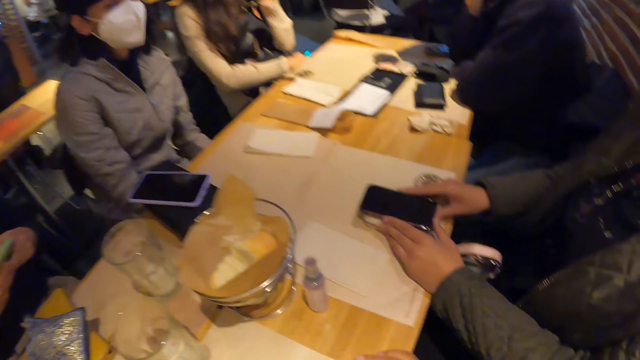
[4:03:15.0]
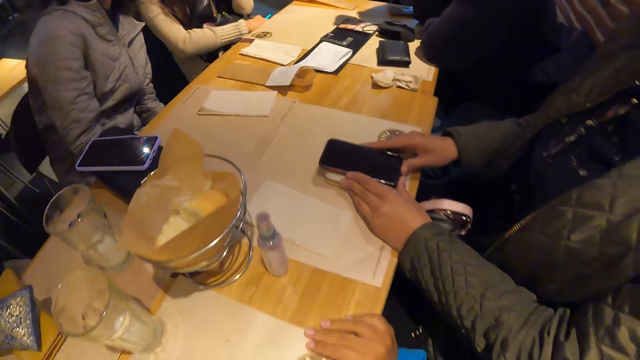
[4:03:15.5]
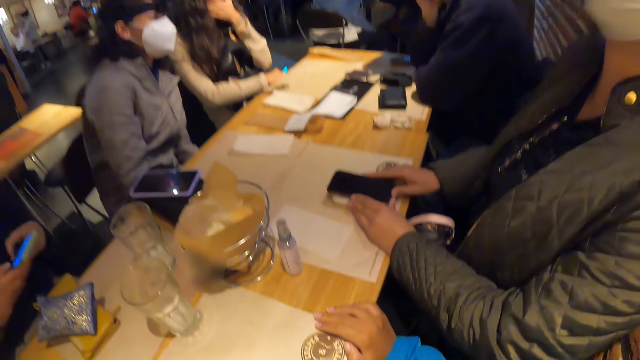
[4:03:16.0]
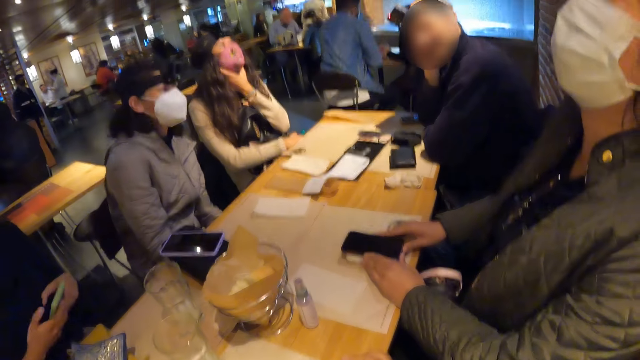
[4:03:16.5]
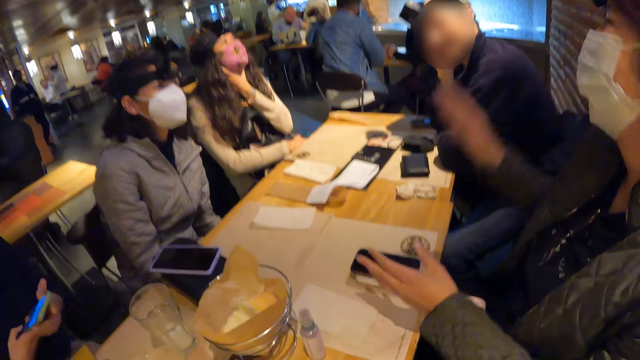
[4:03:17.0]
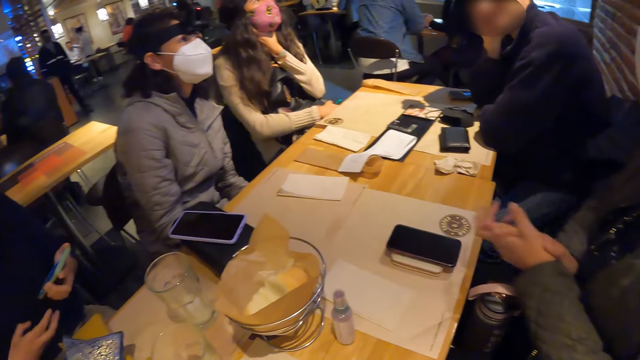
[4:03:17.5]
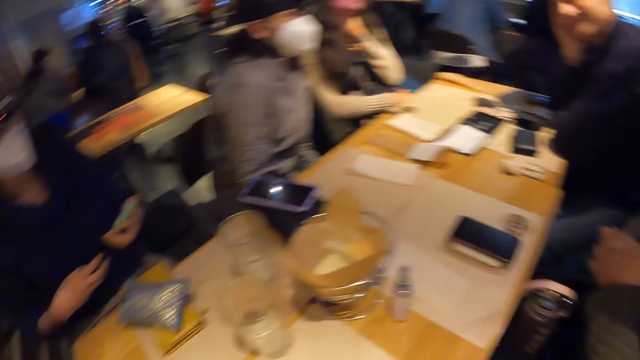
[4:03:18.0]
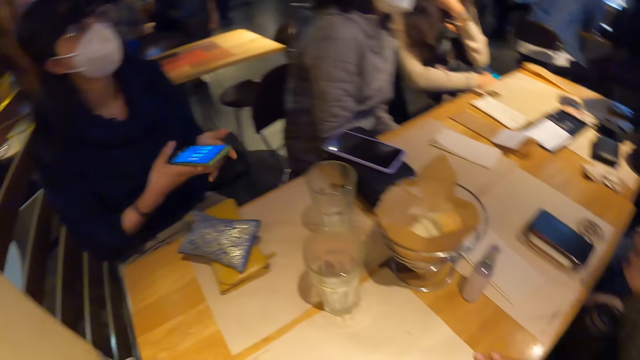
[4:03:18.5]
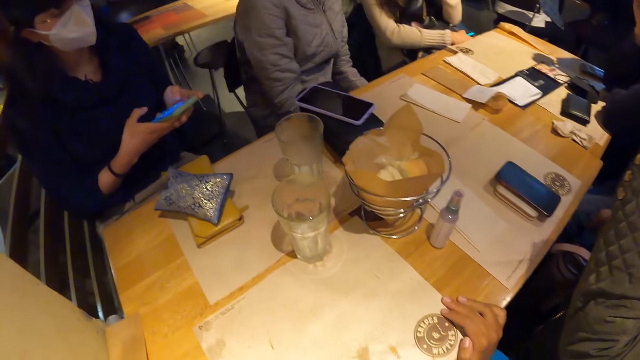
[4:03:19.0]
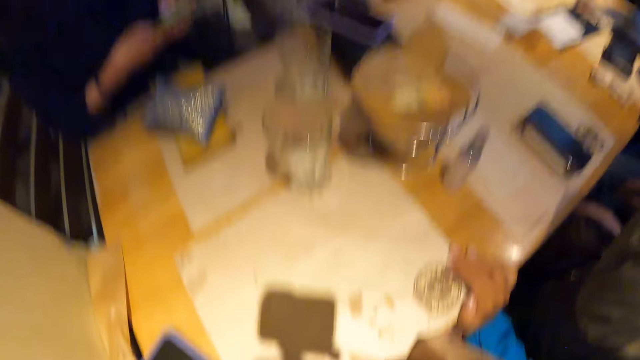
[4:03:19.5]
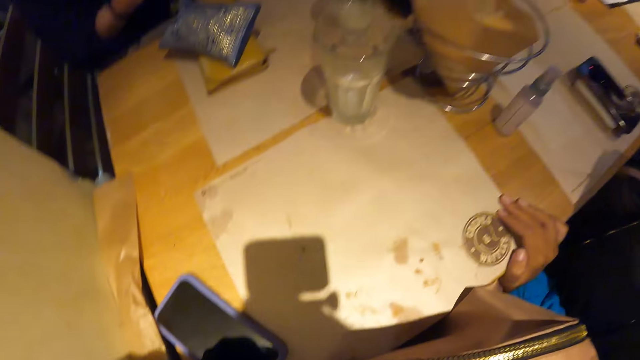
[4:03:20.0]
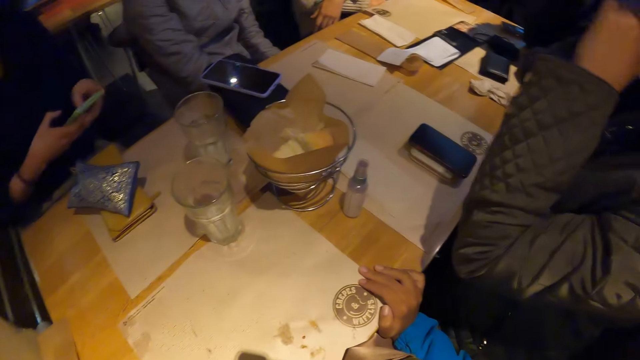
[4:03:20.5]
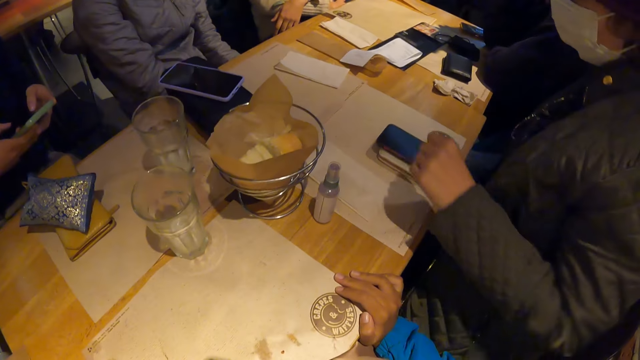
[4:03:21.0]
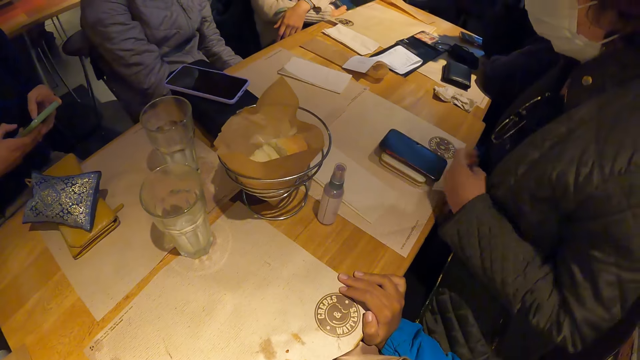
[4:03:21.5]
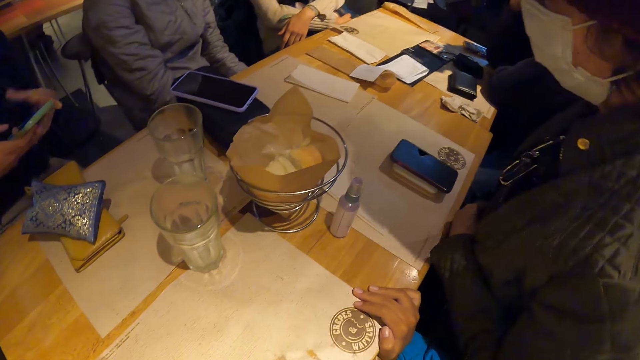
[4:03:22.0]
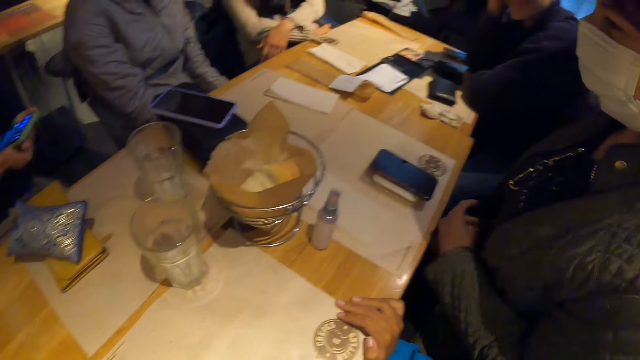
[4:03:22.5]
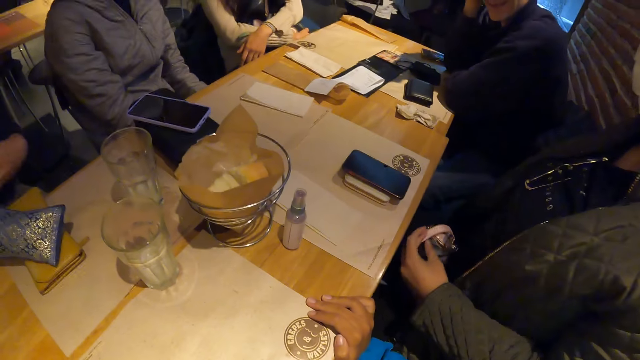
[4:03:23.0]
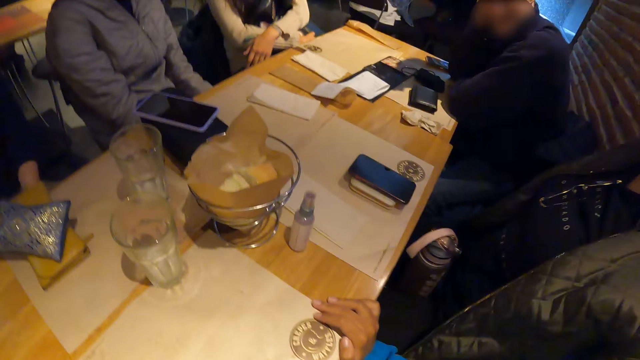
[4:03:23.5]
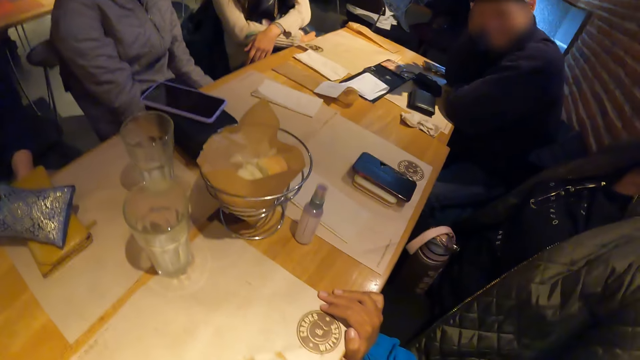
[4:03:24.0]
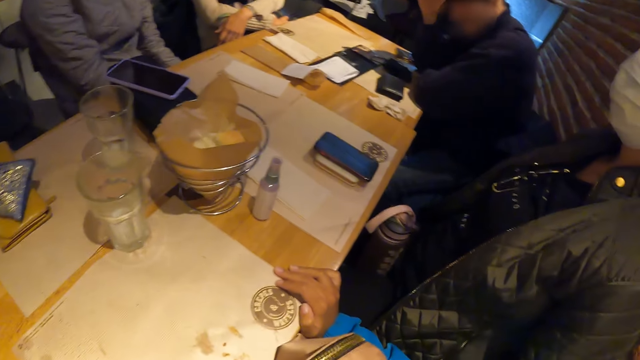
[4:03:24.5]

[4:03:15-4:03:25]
A person touches the chin. A woman claps her hands. Another person holds the phone. The woman moves the hand down.

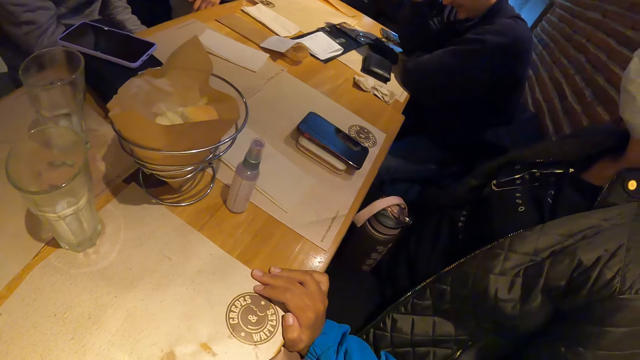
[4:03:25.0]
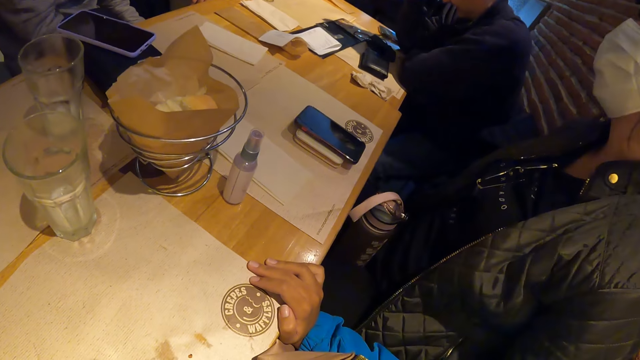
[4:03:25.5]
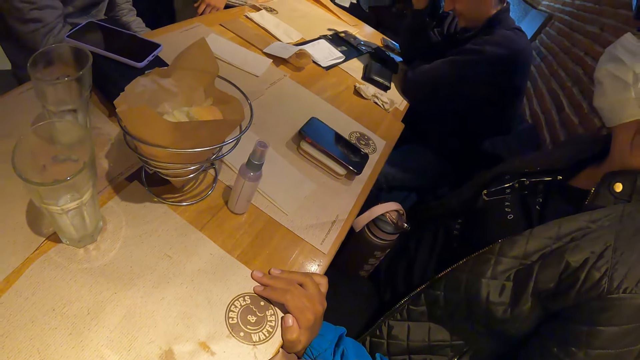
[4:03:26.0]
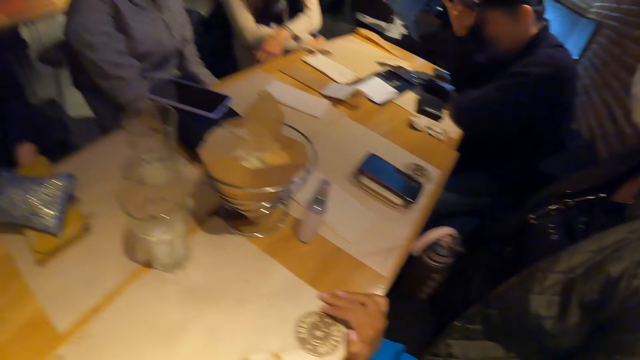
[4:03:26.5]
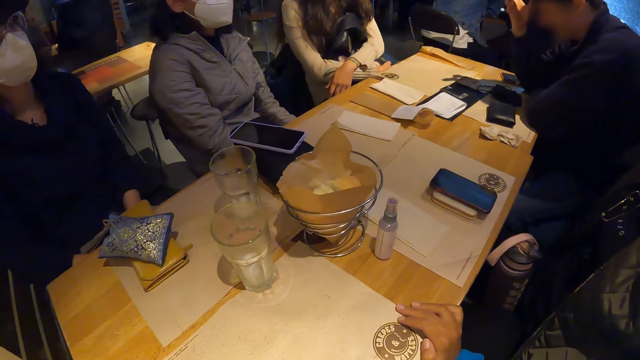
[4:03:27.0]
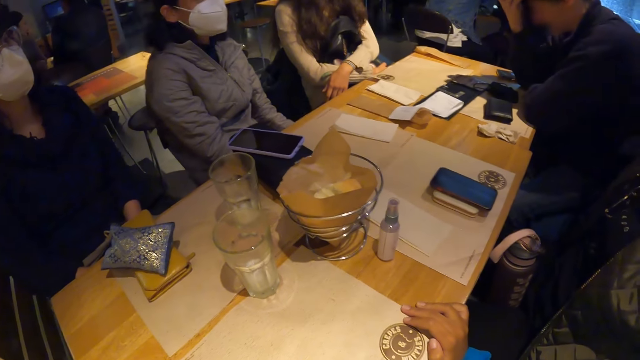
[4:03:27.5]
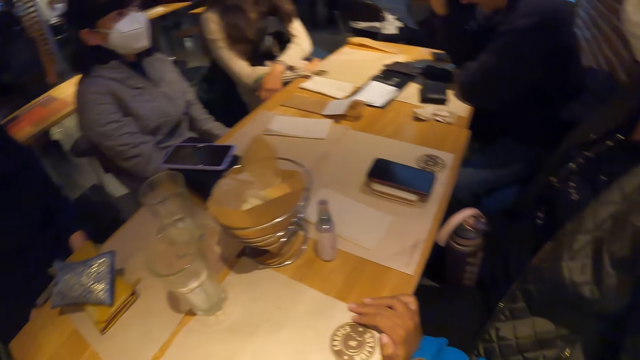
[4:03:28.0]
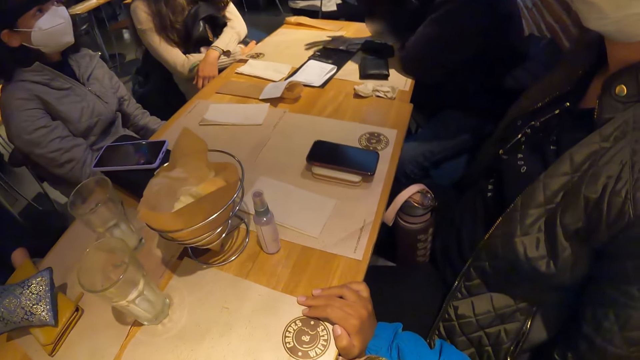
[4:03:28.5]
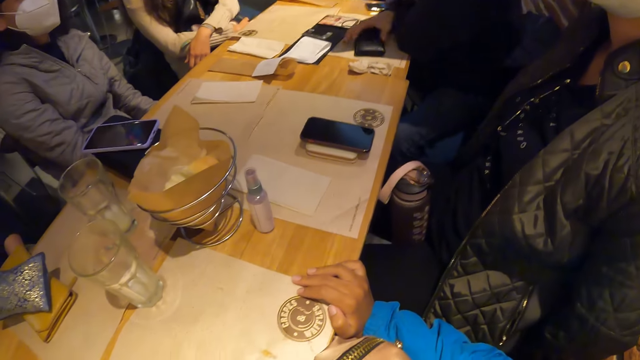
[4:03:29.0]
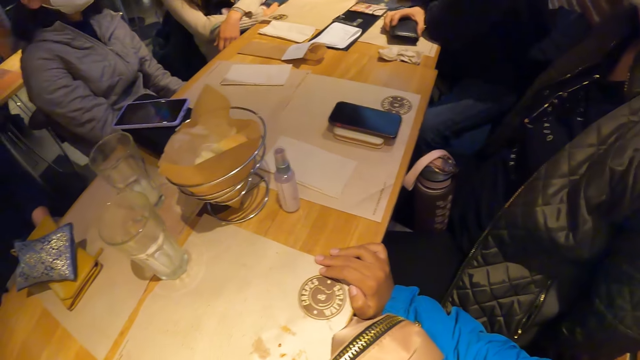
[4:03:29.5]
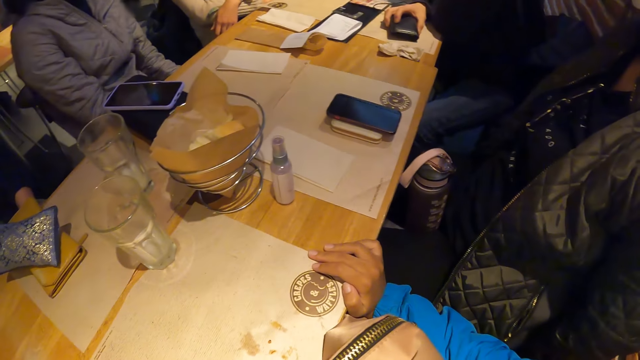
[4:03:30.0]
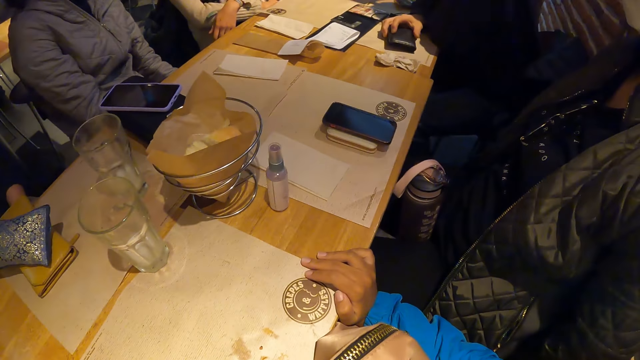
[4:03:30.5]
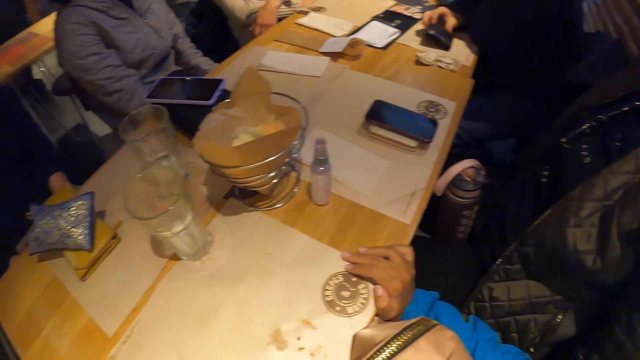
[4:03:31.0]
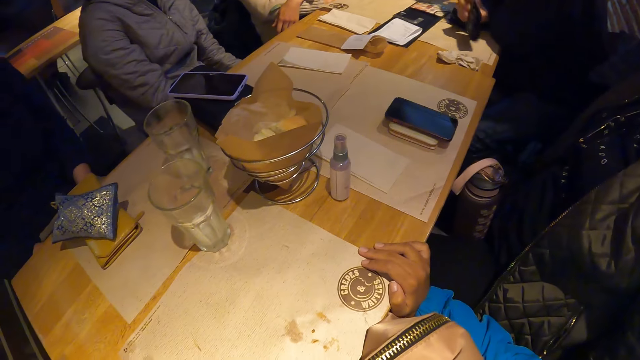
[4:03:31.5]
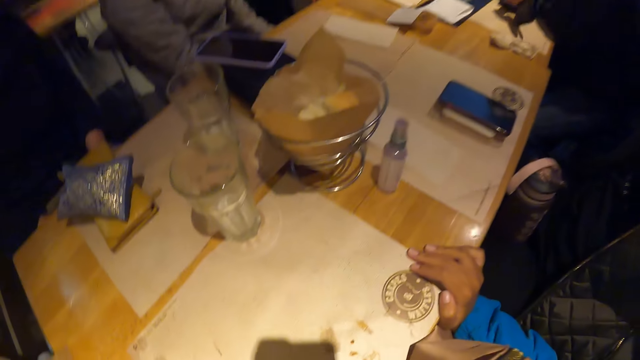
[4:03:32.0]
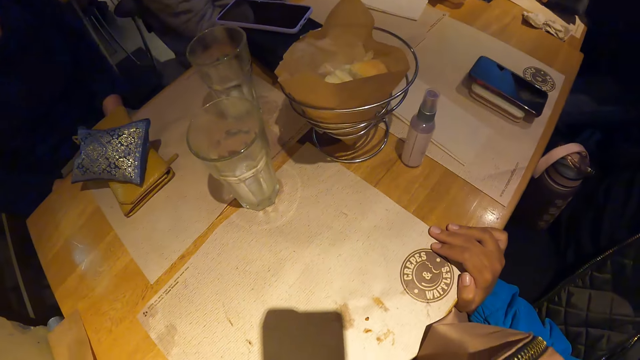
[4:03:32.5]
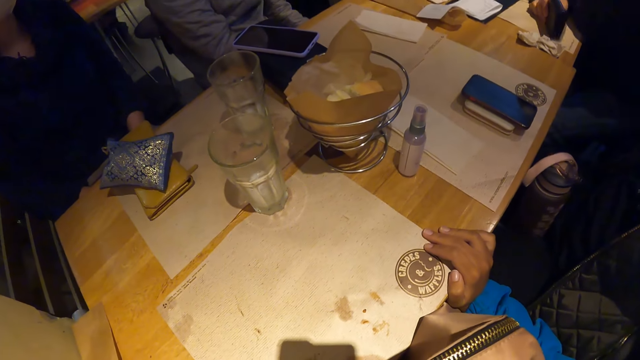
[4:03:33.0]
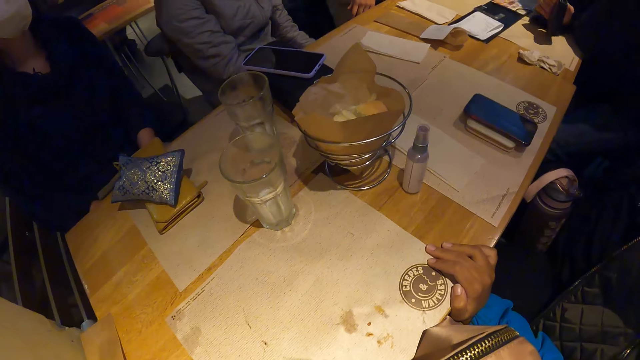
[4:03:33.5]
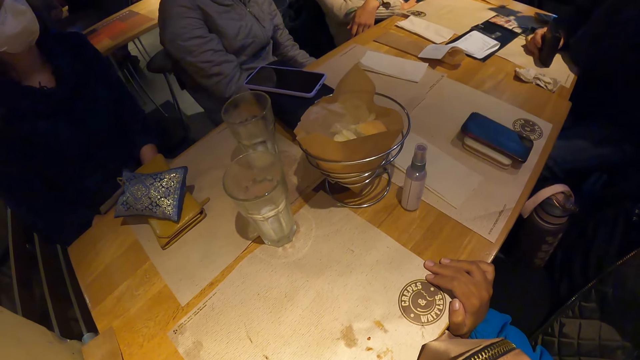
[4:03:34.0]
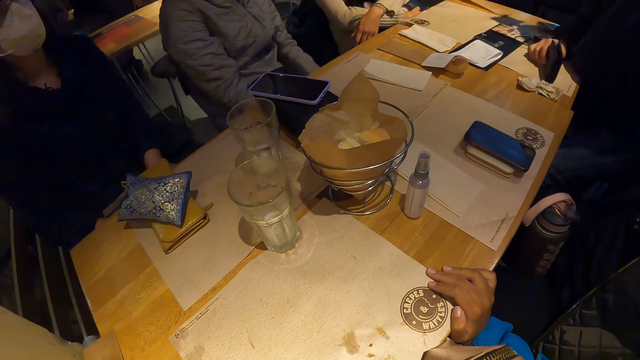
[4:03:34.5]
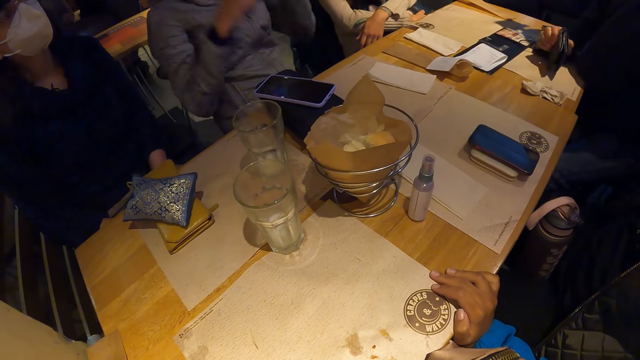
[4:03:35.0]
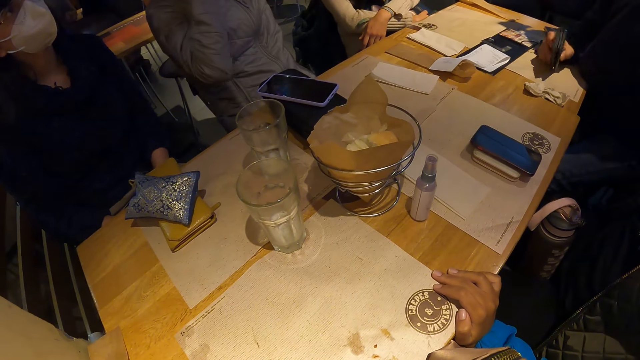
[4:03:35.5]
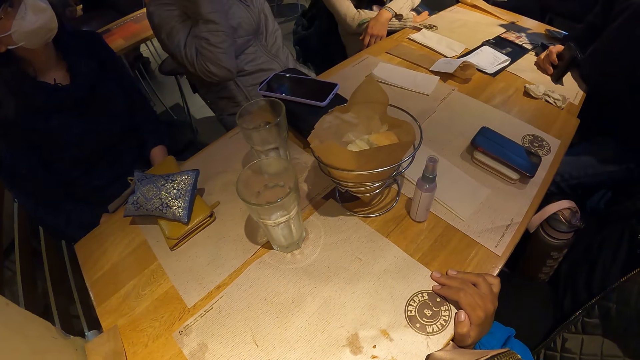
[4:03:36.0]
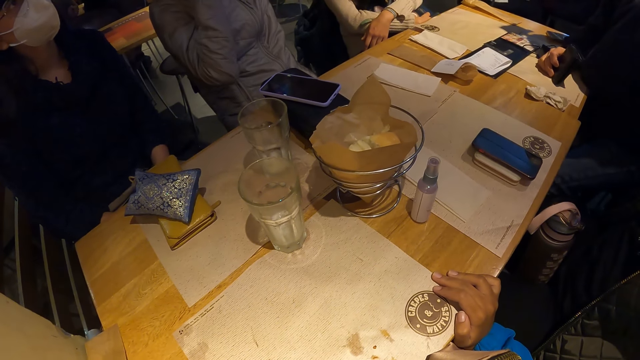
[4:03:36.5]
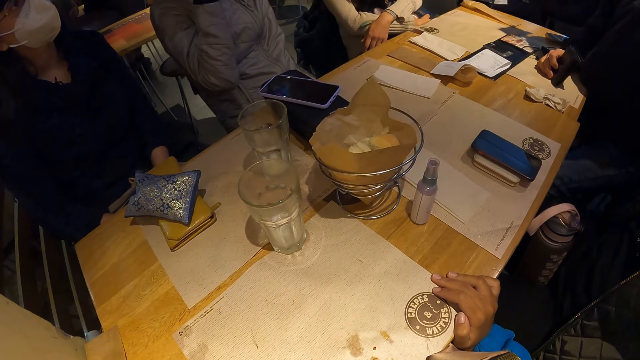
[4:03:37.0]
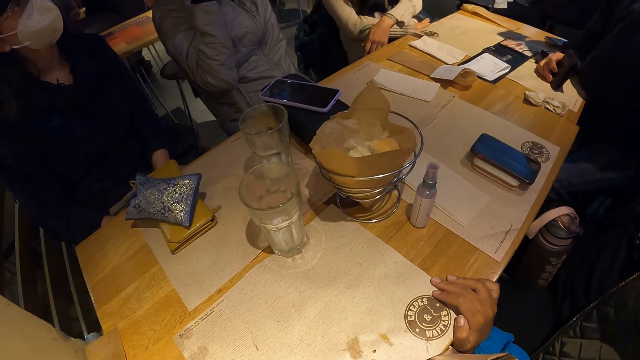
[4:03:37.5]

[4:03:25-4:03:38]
A person touches the camera. The person picks up the phone. The person moves the card on the table. Another person moves the hands up.
